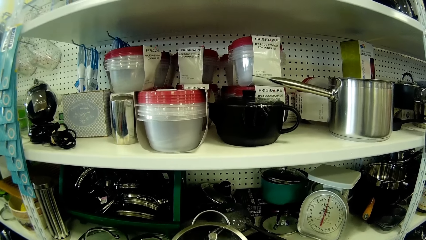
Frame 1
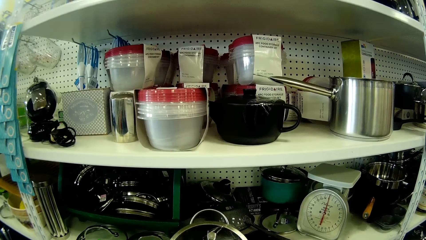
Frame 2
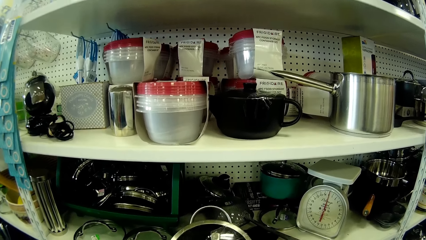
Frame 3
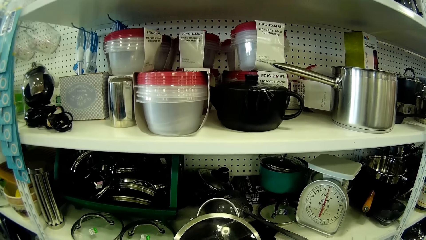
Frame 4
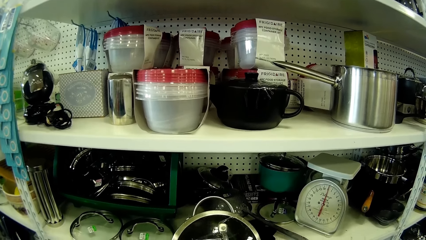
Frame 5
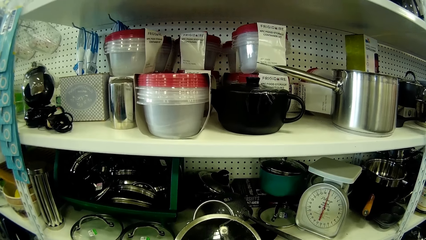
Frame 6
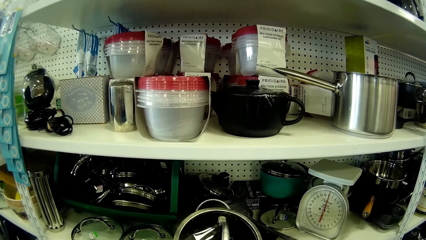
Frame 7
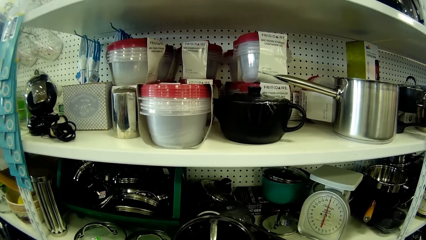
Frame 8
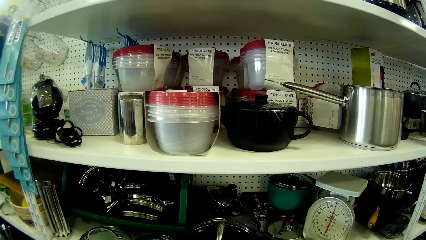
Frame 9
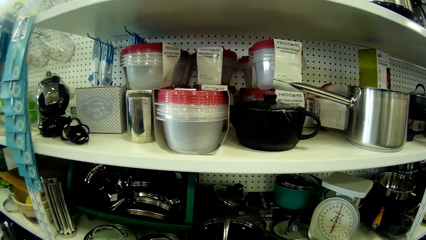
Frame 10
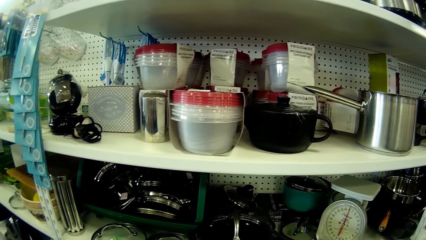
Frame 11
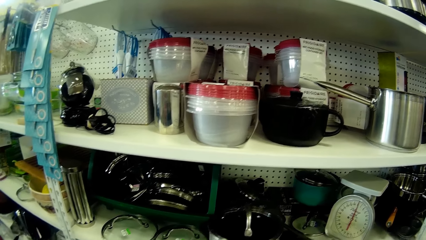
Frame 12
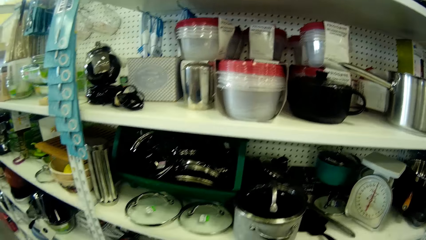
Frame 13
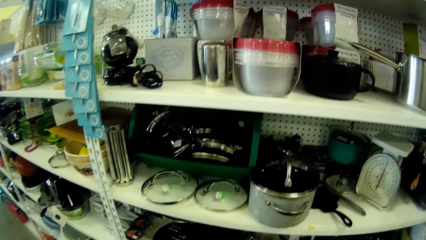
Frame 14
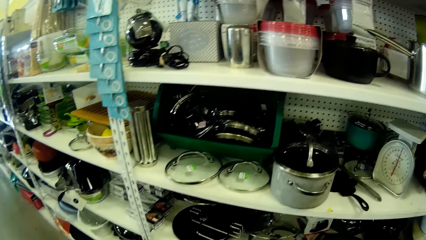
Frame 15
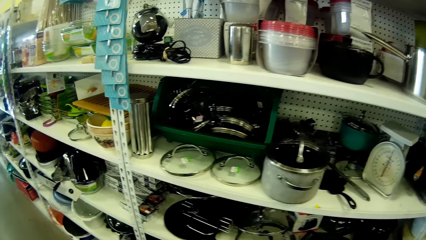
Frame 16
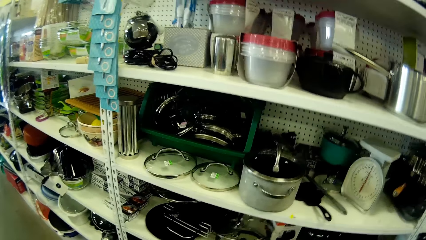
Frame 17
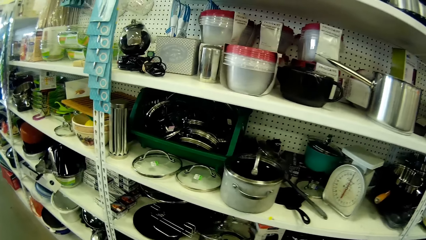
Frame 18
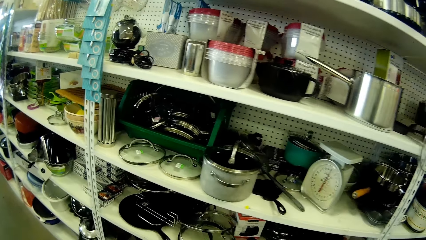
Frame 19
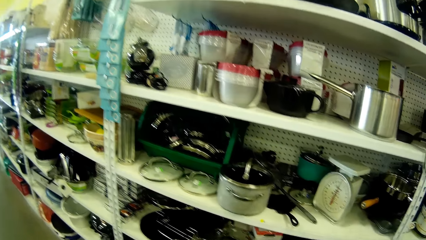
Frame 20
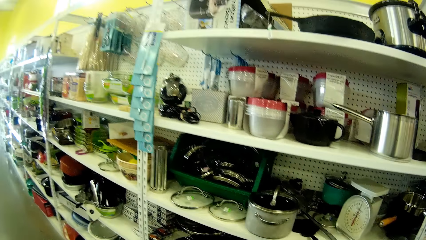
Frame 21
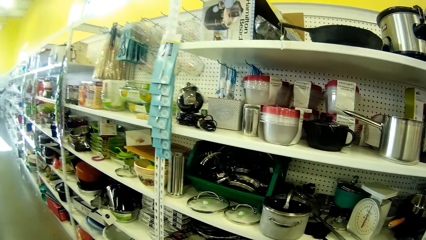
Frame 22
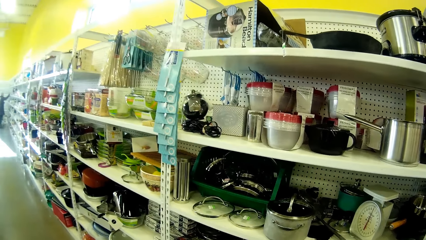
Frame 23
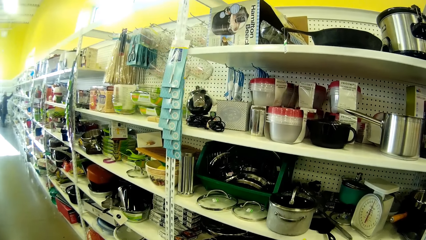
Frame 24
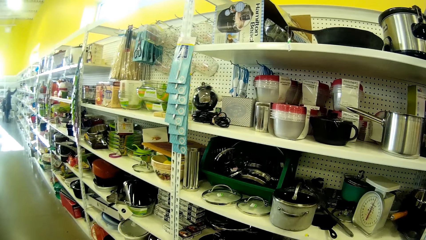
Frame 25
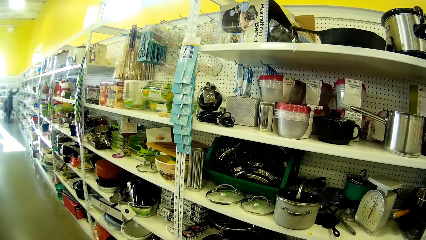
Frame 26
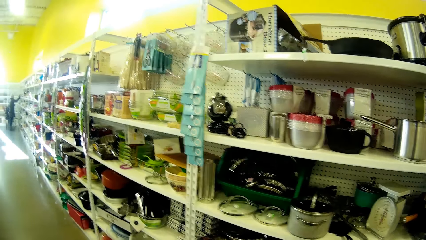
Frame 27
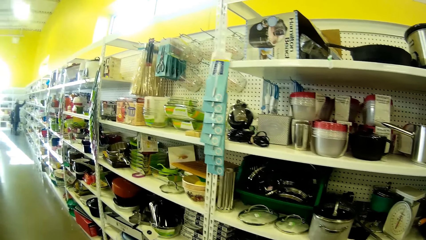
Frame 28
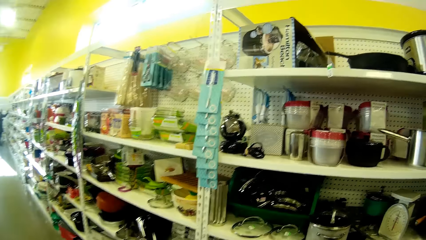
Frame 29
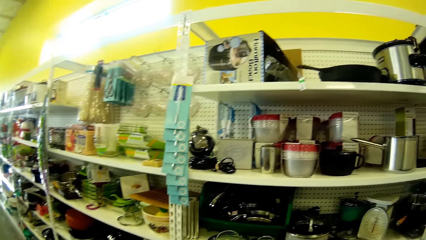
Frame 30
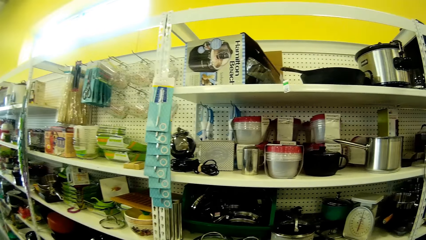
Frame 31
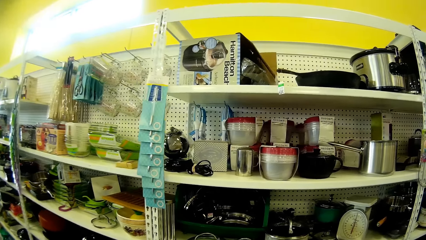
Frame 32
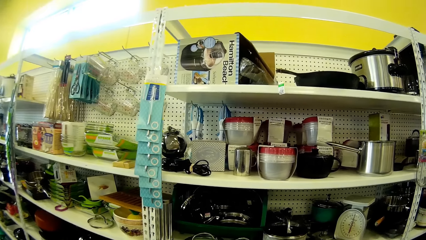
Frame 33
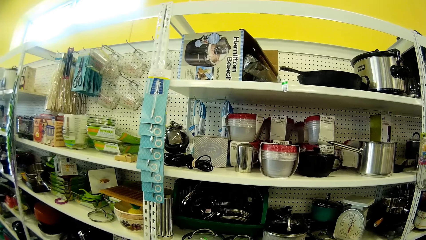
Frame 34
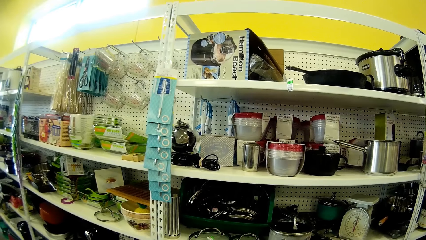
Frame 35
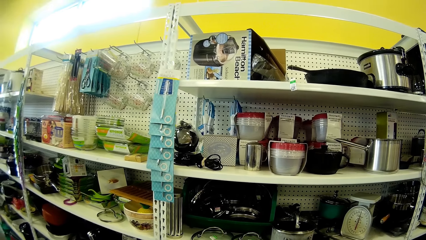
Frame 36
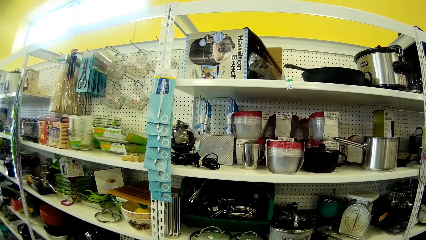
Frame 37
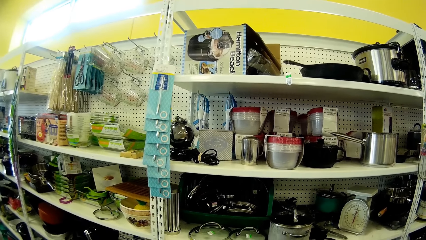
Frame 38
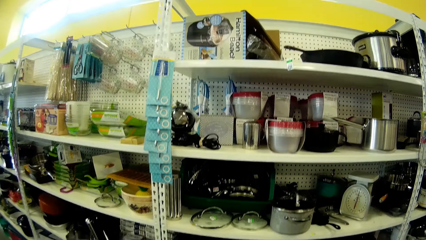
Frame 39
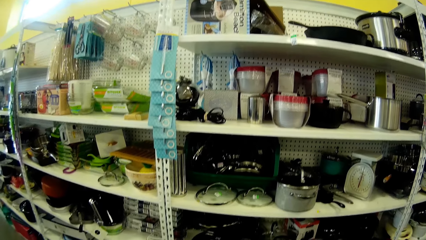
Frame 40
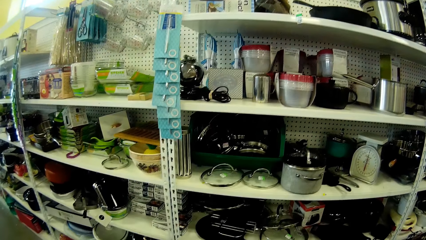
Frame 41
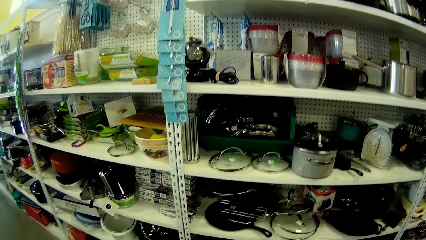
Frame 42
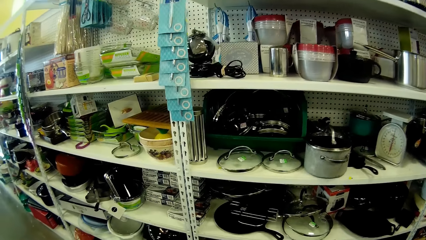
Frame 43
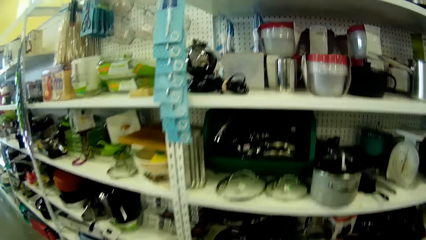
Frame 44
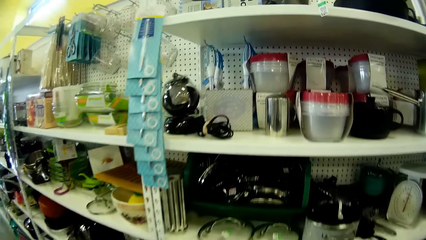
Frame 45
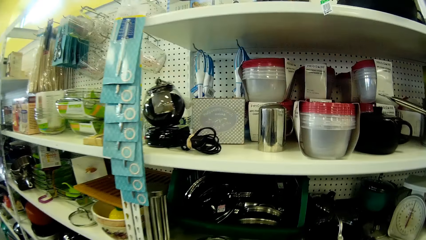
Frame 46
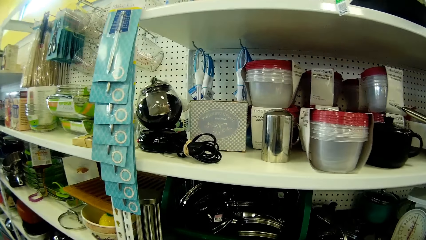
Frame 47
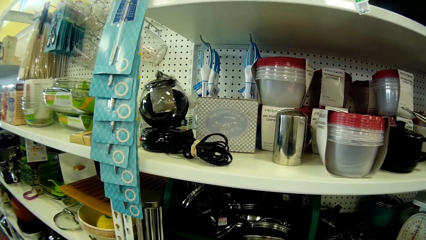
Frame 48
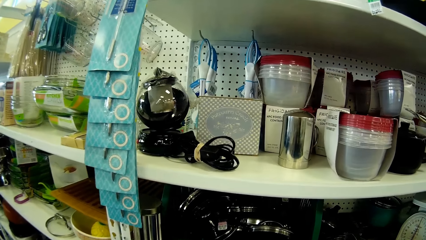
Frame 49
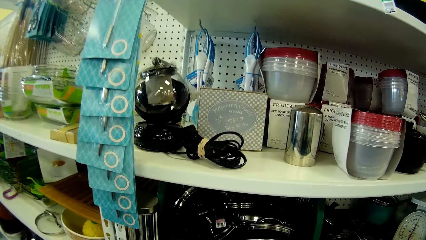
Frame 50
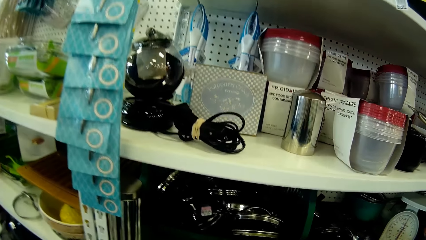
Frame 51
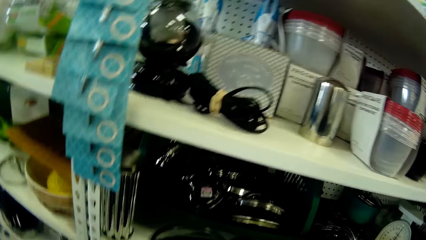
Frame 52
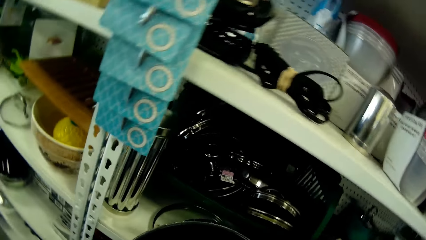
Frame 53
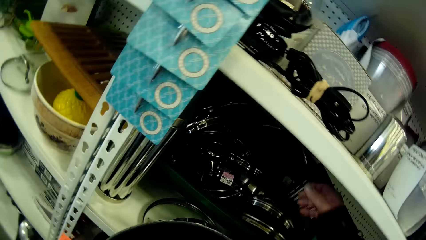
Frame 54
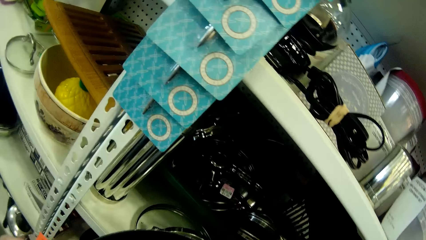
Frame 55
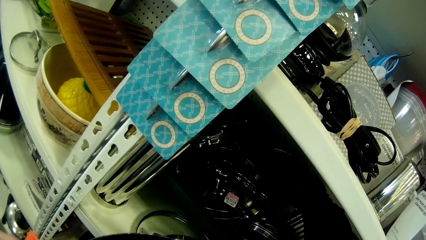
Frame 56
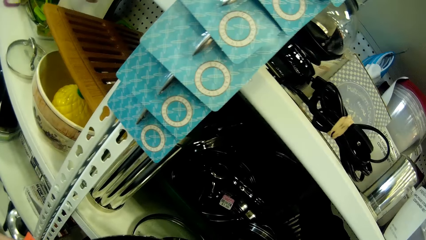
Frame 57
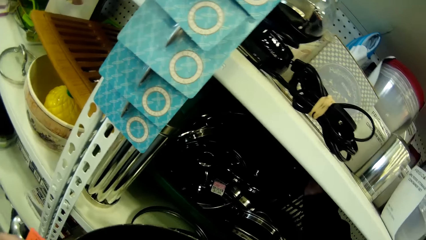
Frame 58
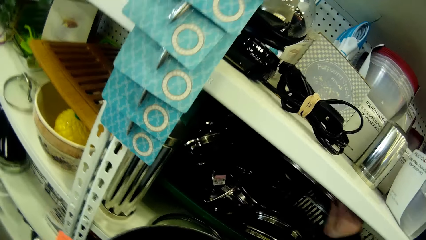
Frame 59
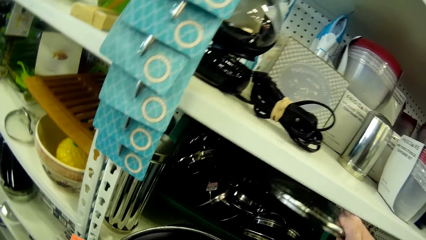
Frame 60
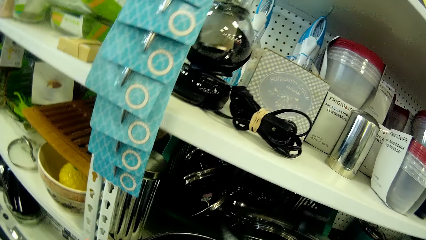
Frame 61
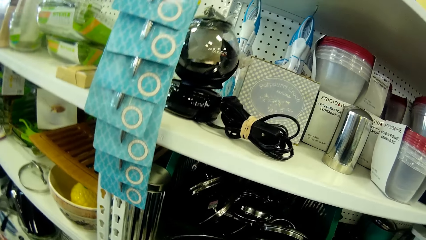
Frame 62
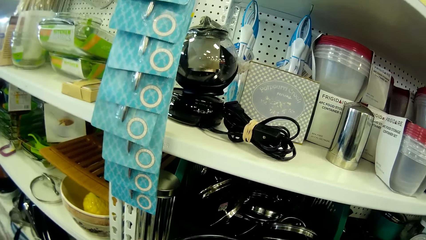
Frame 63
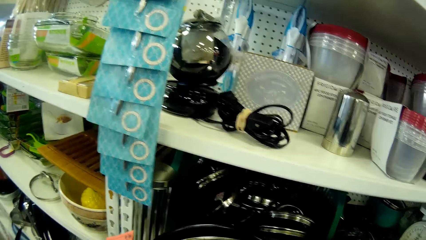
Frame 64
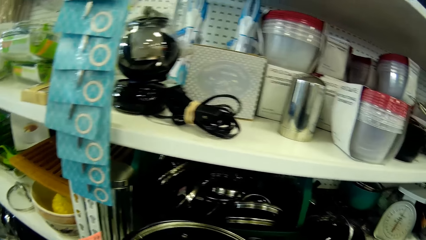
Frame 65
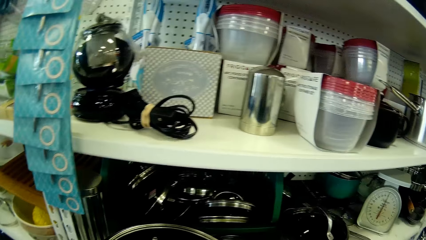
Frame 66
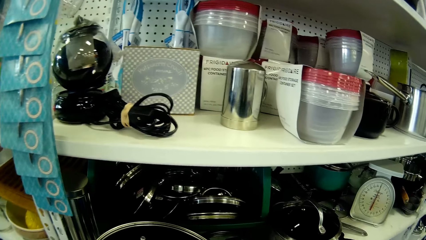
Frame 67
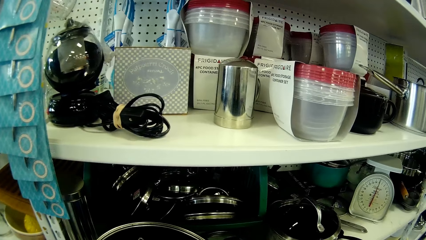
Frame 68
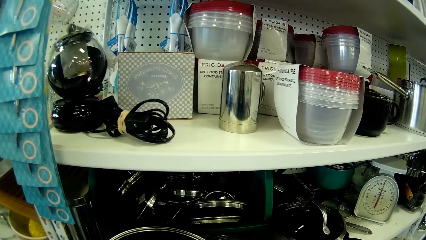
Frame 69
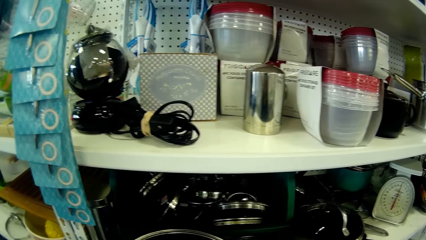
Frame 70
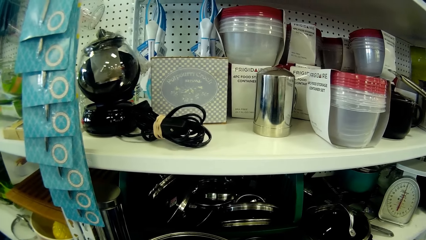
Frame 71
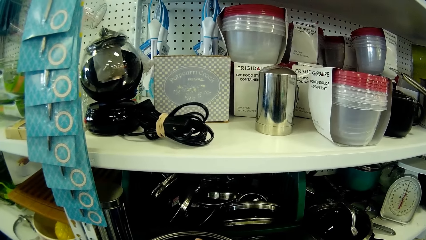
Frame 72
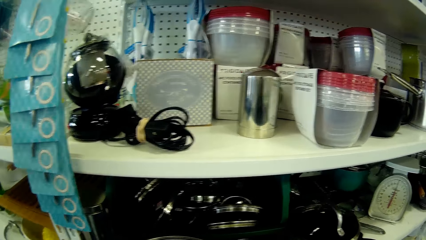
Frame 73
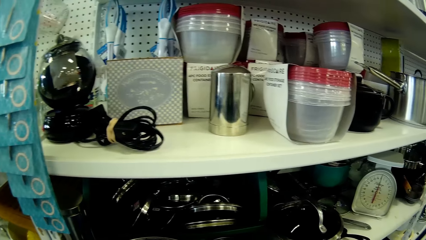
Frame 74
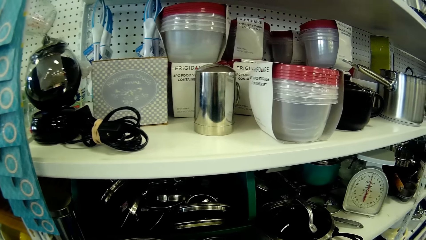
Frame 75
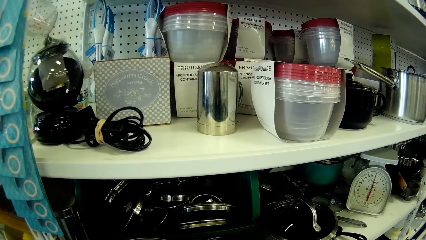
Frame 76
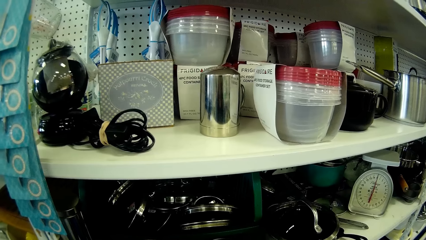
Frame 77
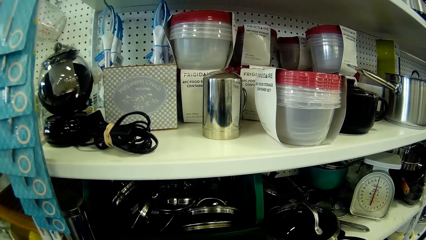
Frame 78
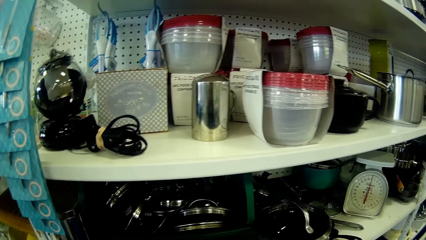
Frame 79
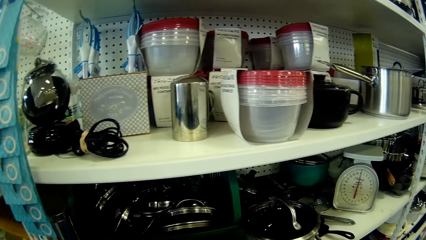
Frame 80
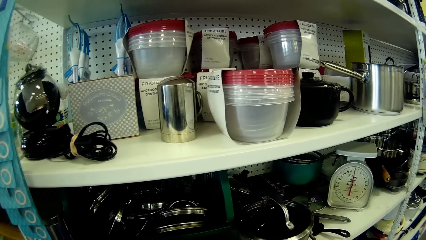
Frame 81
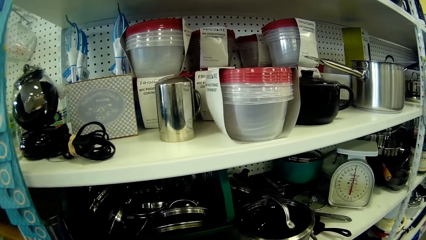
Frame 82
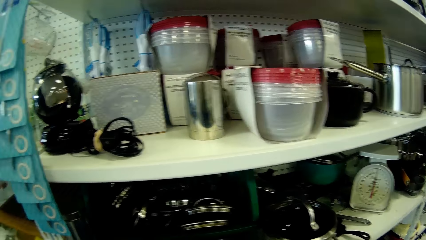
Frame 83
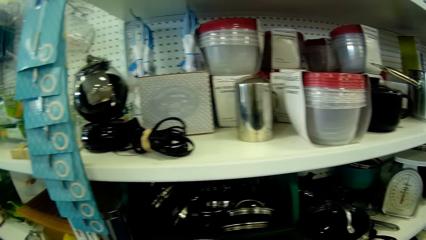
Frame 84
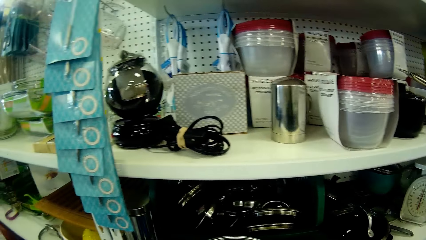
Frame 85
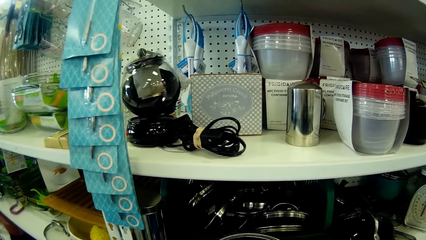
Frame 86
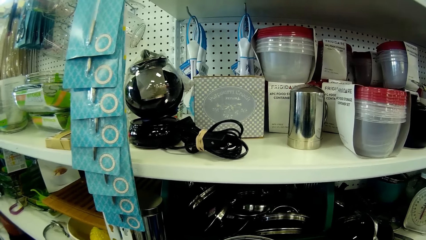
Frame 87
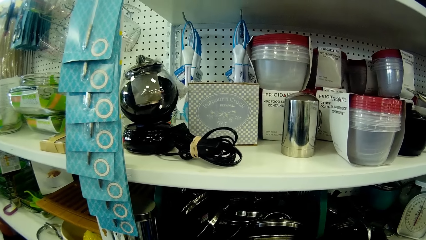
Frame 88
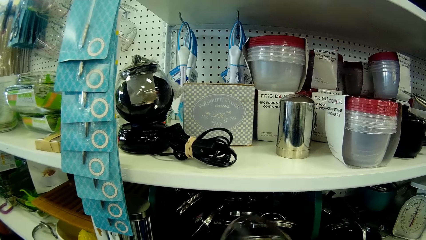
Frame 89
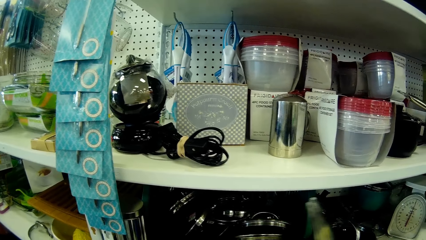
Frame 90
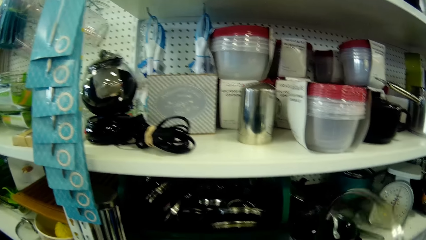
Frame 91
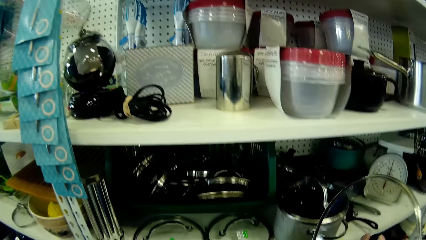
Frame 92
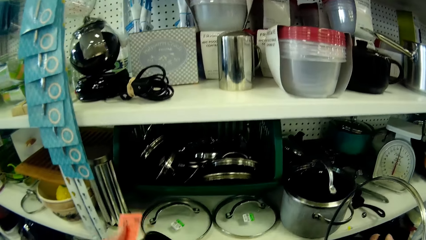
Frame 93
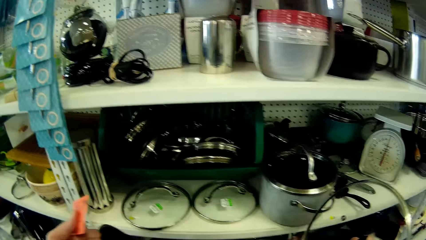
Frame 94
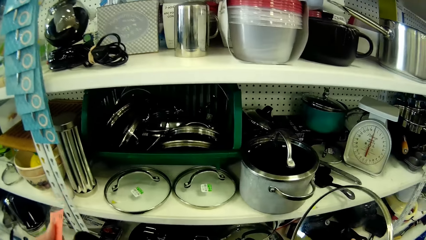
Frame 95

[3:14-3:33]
The camera wearer picks up a cooking pot lid.
